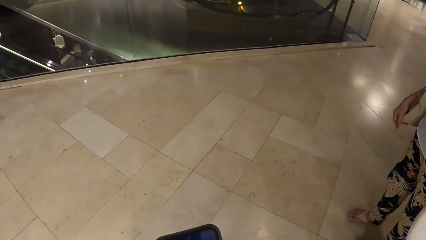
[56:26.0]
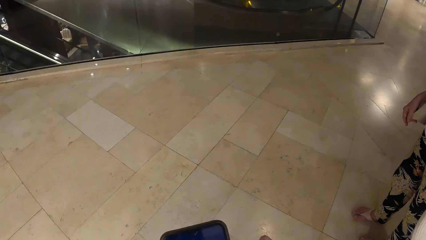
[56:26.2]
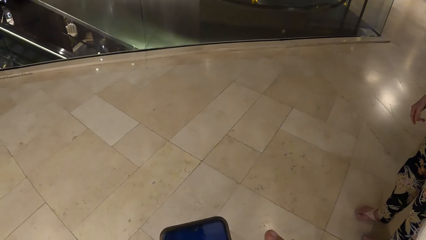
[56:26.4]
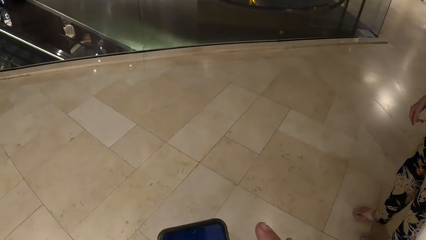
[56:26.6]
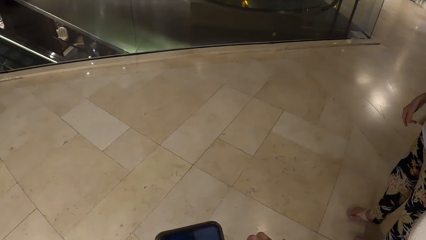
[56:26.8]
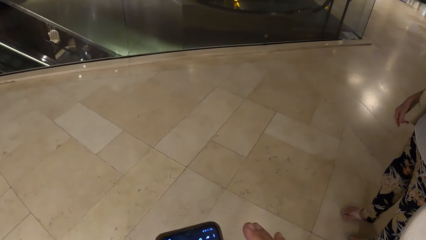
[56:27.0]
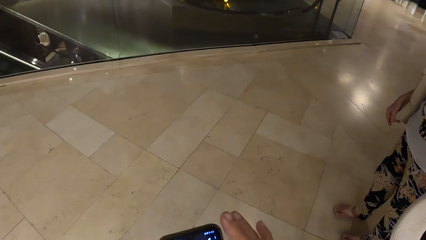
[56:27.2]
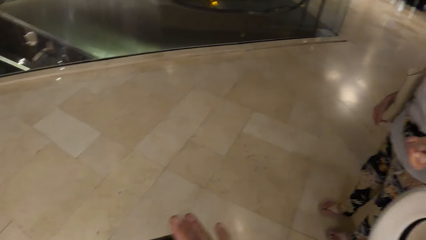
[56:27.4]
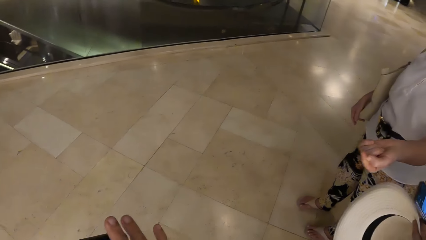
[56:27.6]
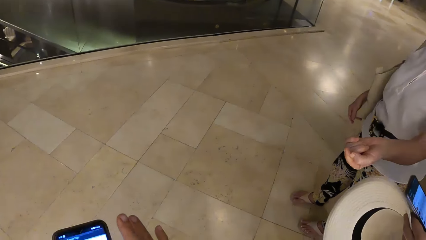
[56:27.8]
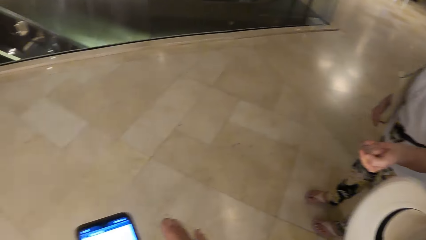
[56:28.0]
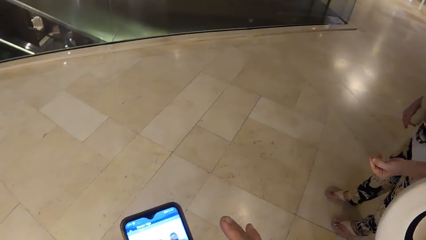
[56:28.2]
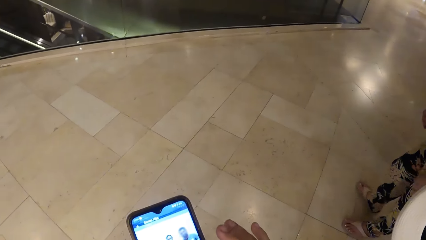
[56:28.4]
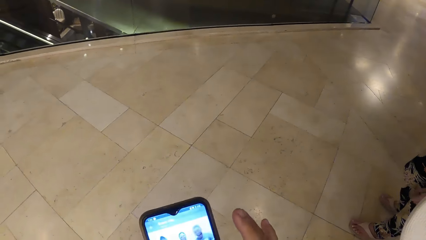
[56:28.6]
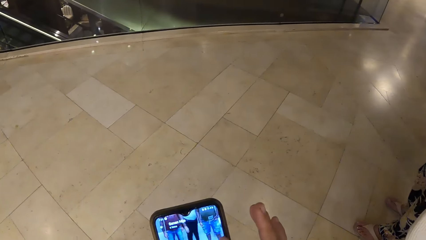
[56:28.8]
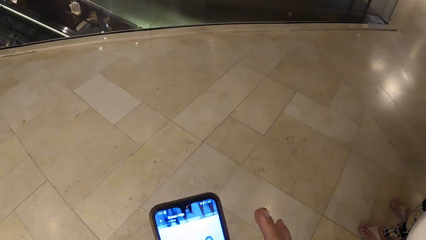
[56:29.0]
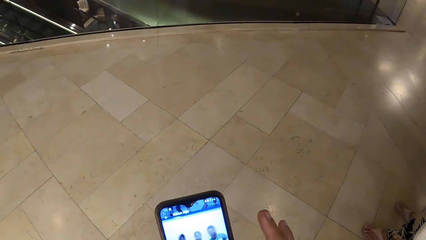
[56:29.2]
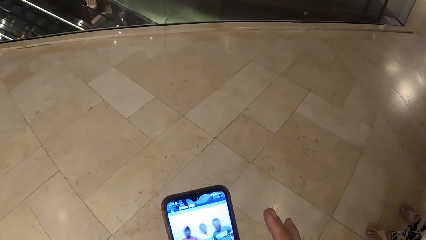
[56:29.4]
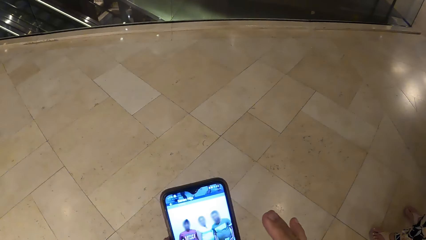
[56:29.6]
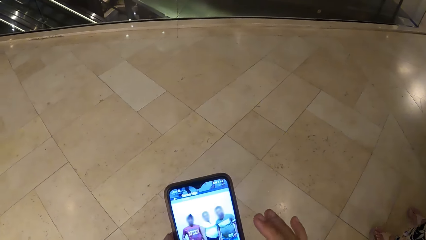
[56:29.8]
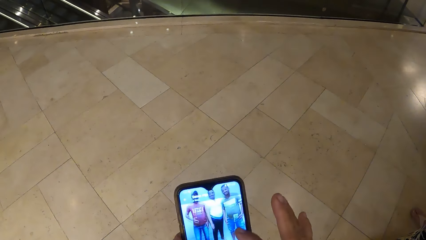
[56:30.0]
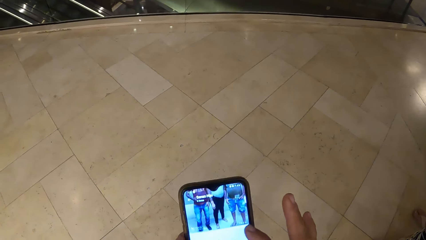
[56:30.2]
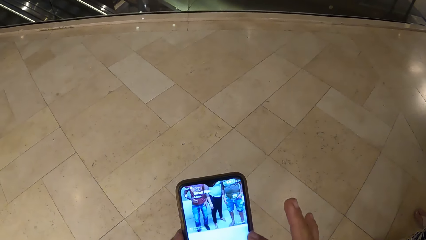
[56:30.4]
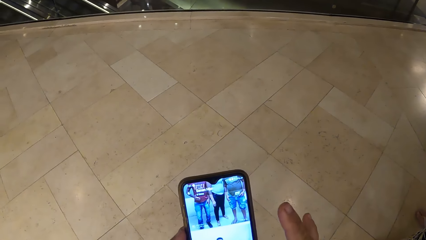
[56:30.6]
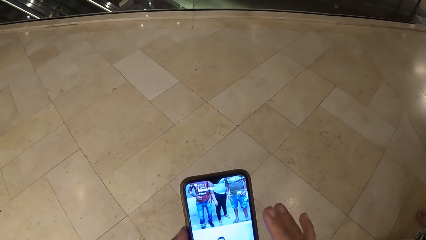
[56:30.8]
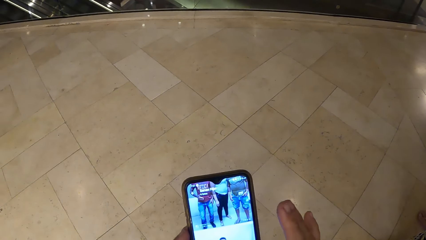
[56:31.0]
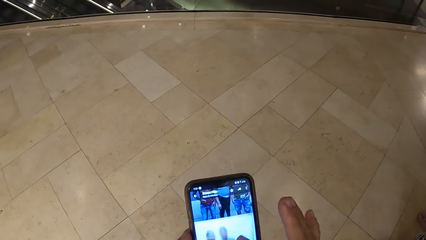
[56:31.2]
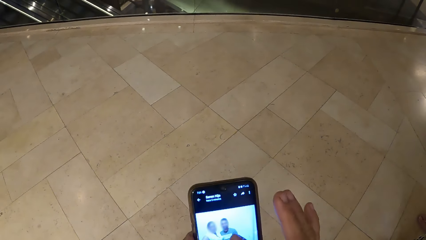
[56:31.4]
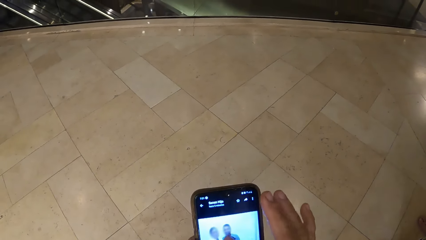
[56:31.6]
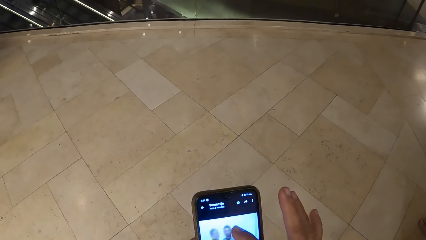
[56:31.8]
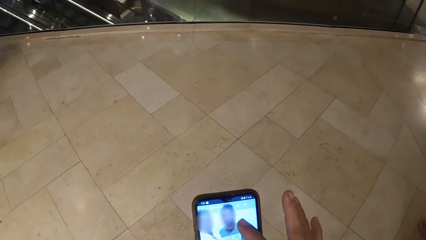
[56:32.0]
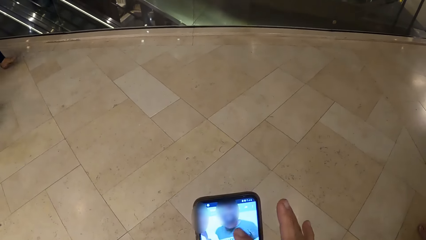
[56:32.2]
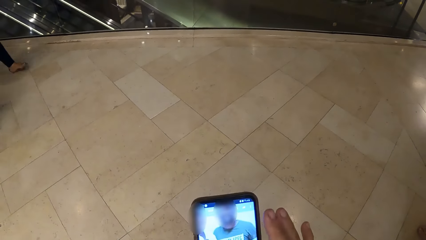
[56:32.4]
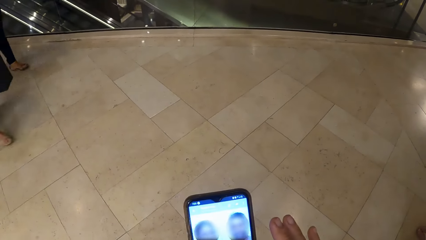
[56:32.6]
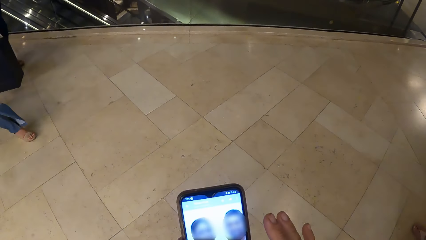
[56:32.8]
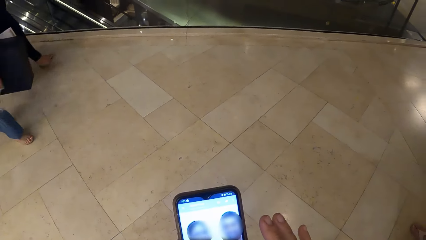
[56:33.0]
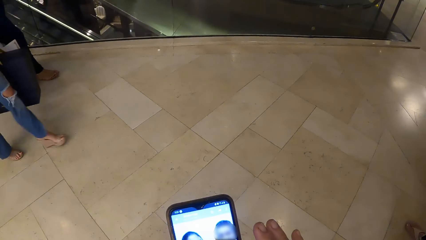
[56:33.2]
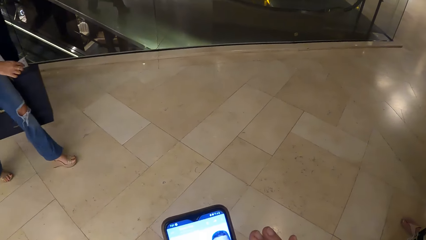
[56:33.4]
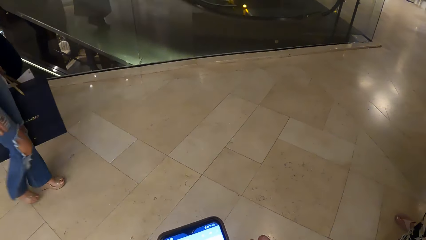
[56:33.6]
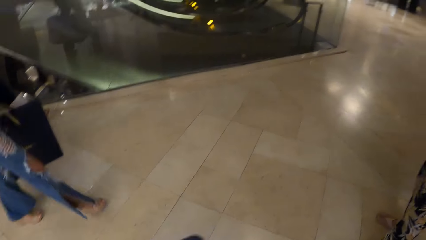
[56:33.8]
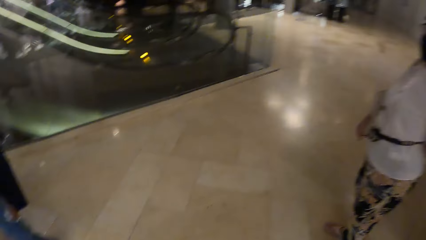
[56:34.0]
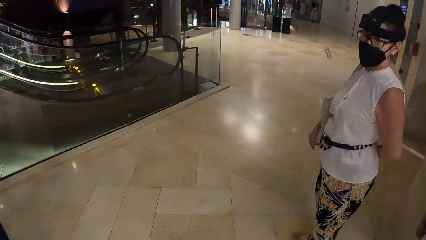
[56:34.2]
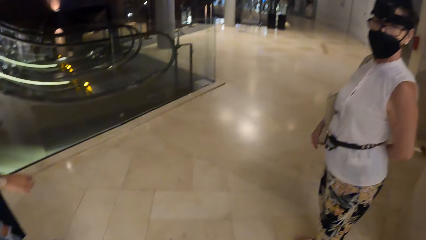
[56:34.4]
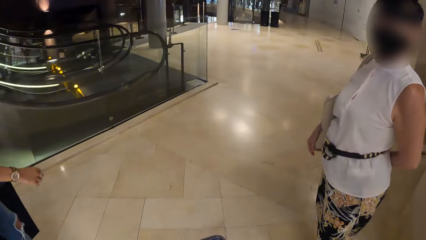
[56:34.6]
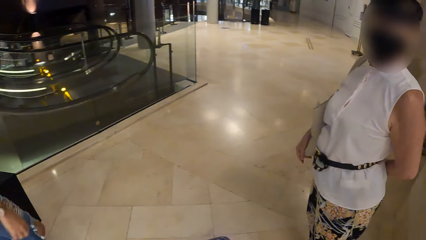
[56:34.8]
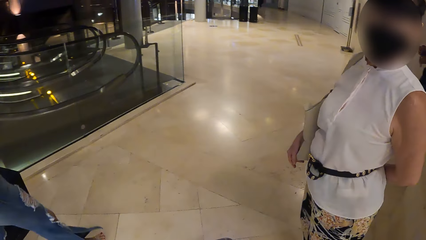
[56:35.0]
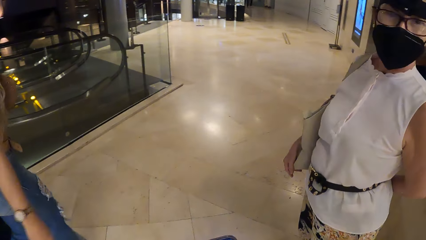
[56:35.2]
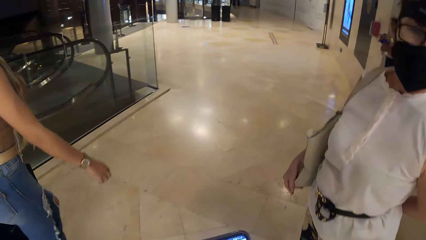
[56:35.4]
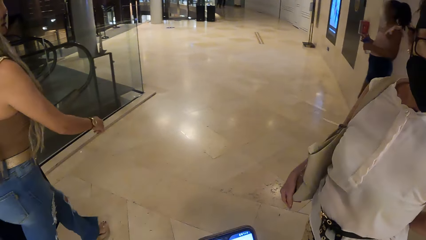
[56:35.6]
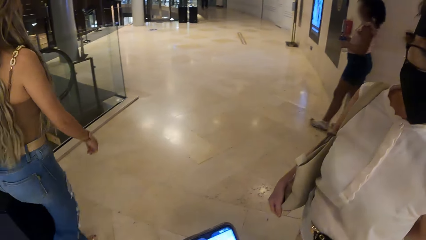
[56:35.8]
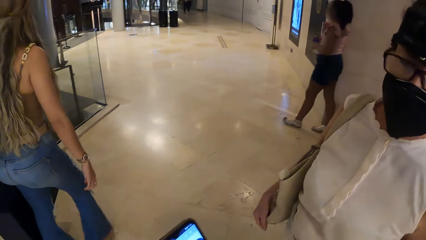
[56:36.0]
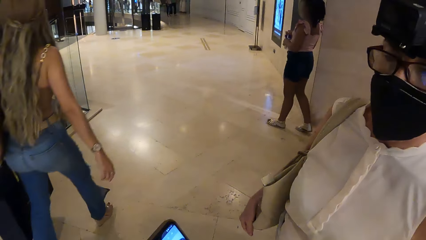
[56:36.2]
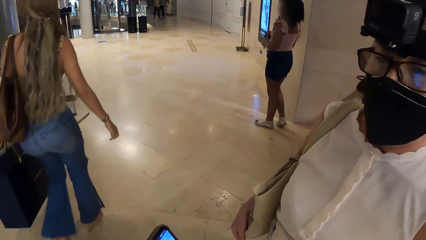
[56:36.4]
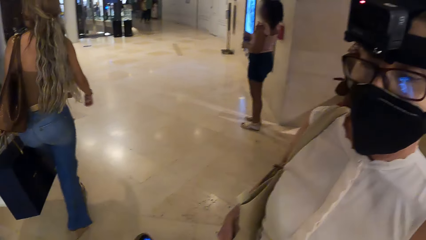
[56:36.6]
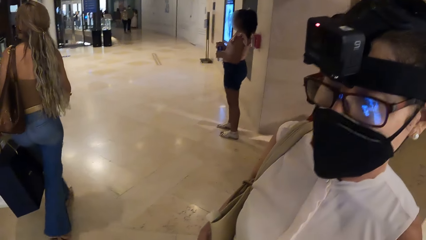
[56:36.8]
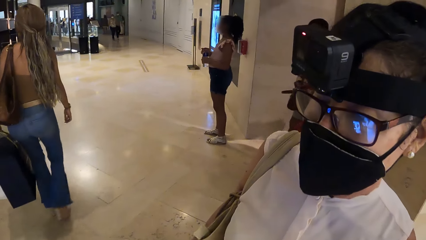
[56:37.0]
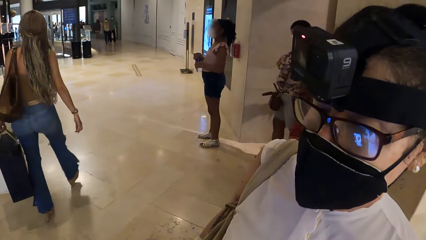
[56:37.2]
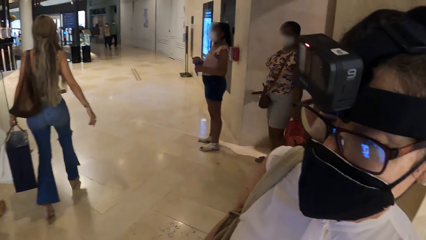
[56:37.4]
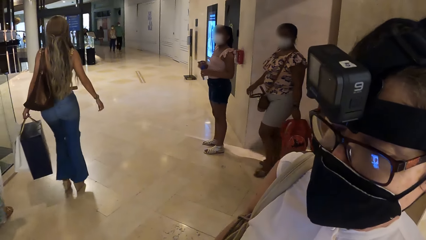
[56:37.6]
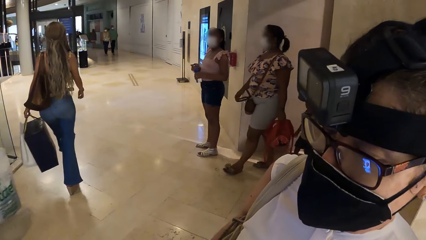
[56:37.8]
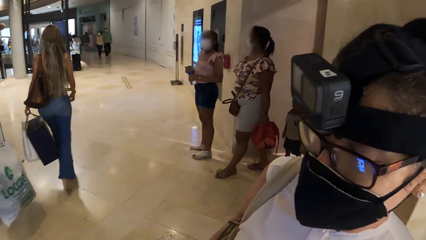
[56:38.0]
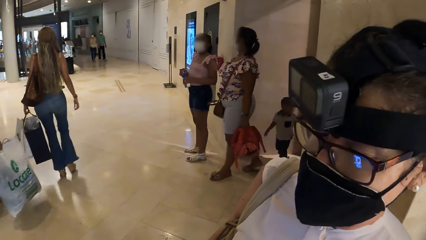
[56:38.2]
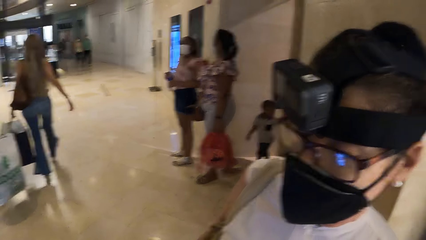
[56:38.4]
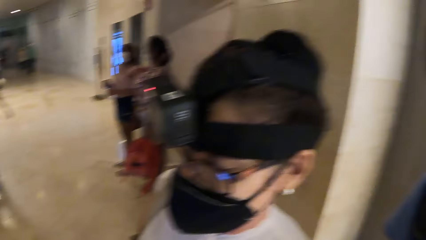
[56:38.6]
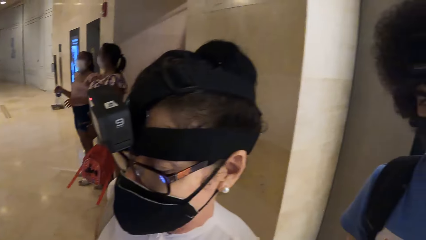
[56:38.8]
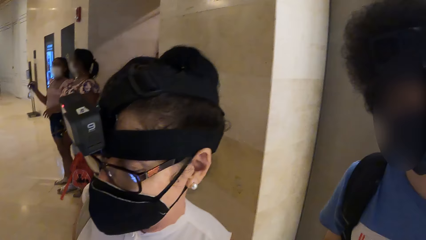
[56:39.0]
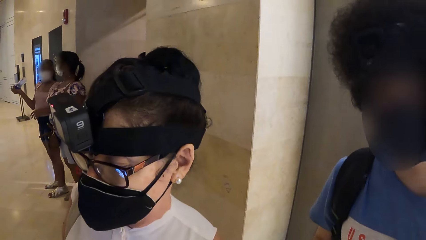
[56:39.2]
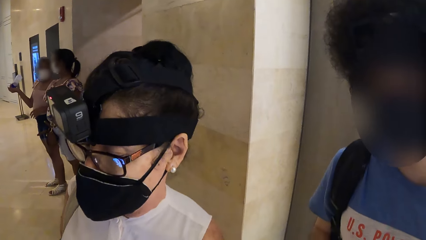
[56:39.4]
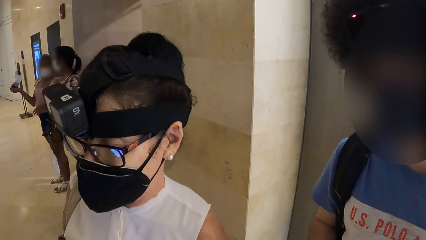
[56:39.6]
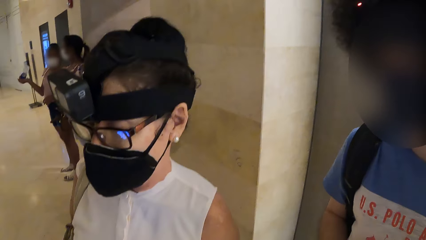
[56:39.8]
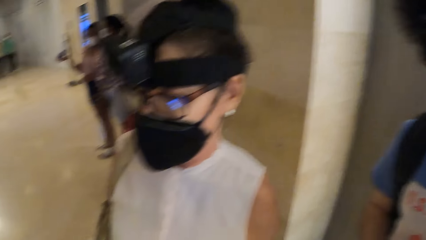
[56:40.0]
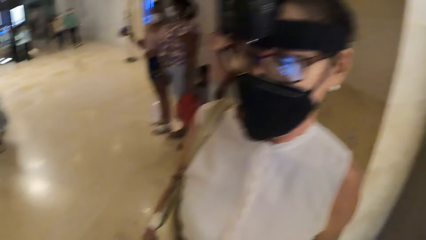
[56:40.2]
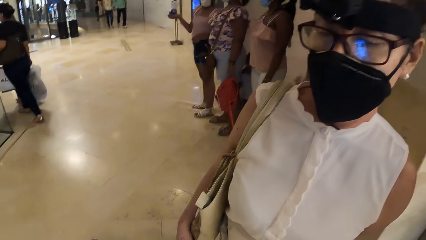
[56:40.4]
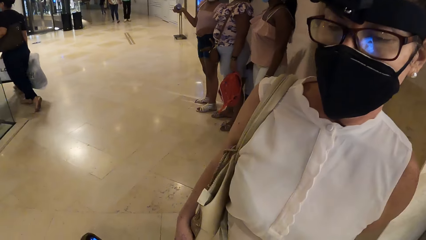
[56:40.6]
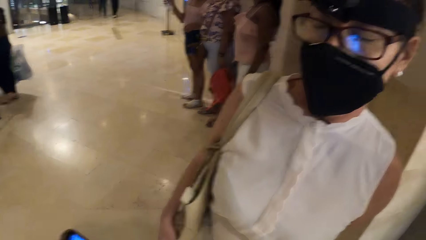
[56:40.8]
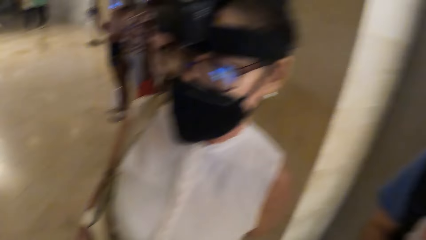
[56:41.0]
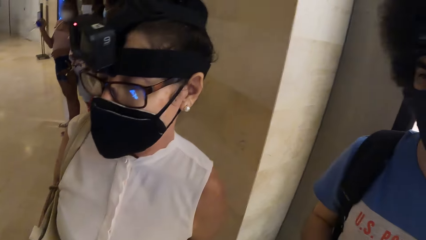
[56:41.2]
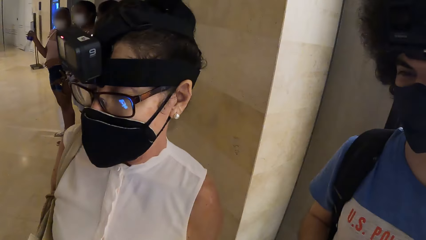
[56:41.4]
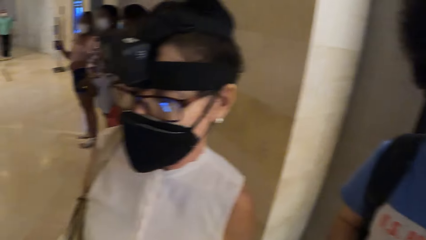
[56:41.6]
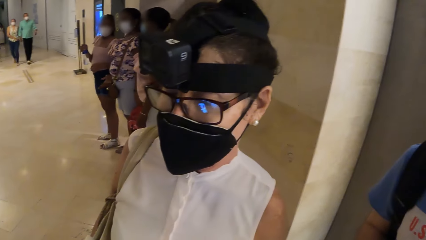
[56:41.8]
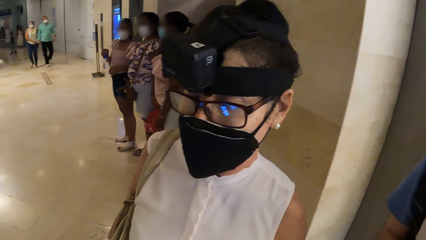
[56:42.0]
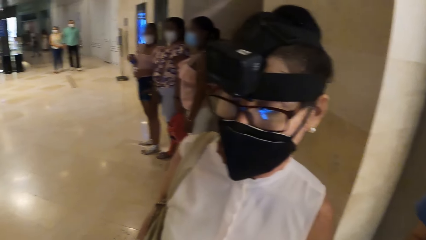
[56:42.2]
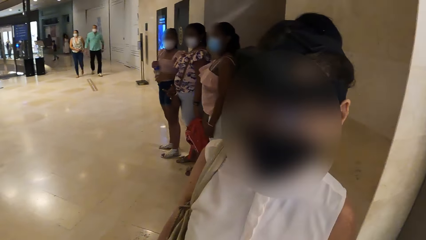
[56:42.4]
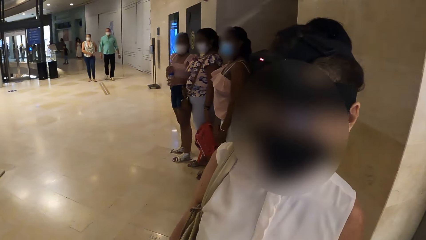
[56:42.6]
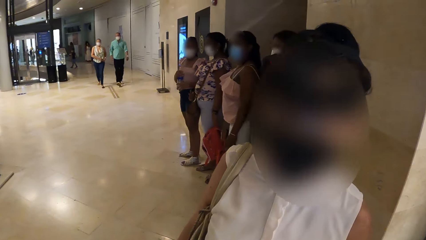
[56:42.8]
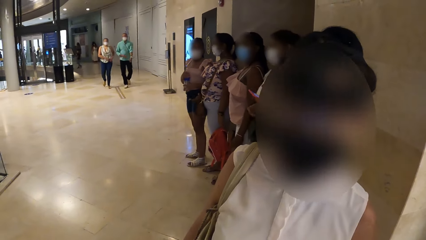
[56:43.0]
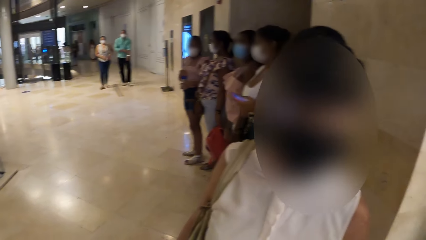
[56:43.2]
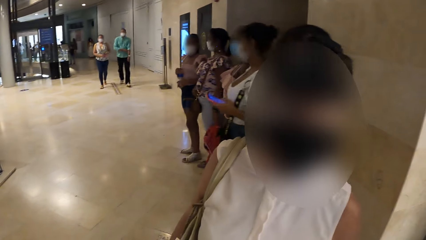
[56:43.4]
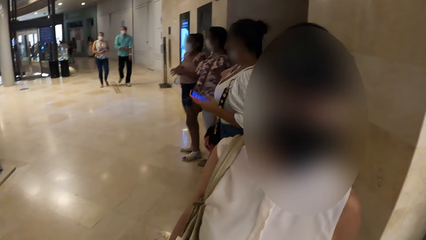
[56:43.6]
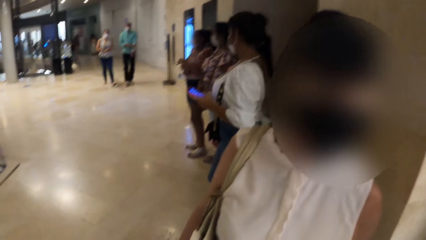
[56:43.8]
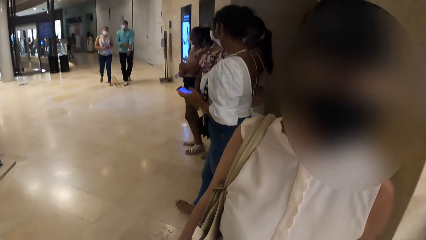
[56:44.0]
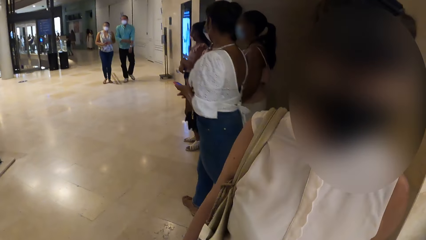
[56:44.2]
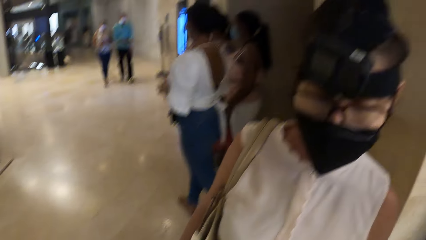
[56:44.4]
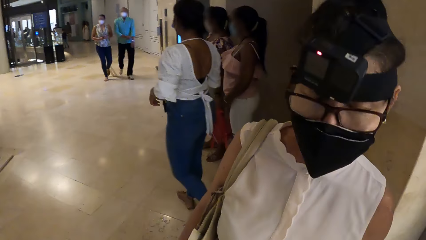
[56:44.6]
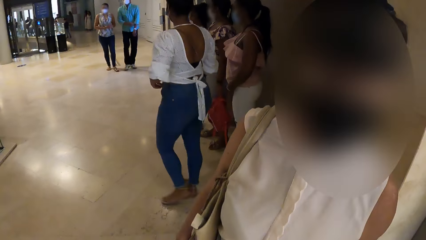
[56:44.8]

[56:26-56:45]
The camera wearer browses her phone. A woman holds the bag. The camera wearer converses with the woman.
